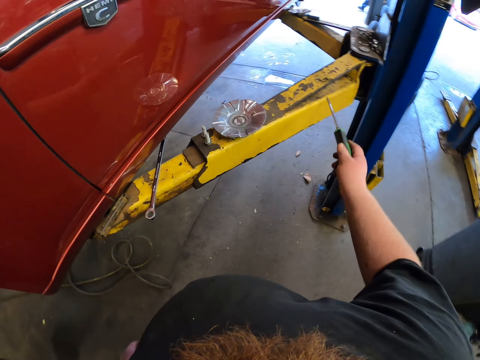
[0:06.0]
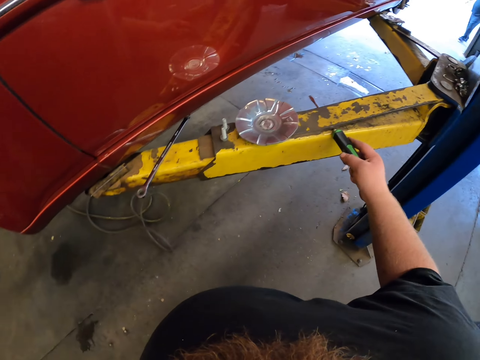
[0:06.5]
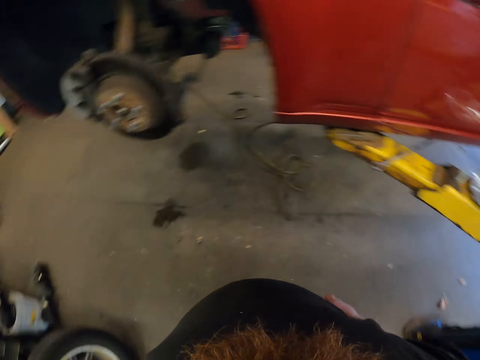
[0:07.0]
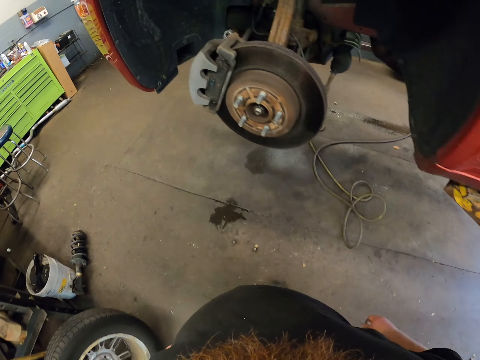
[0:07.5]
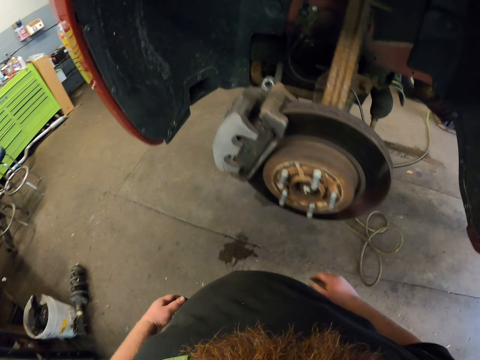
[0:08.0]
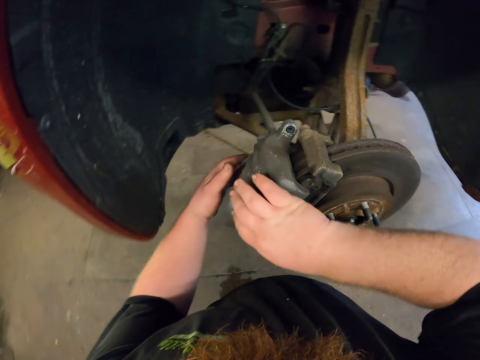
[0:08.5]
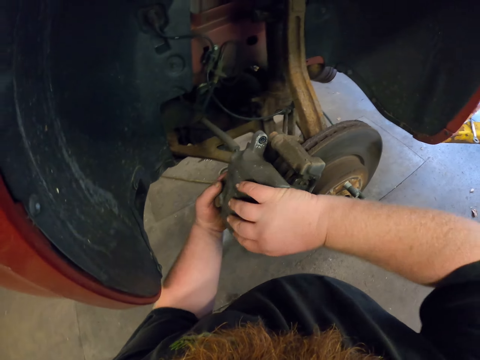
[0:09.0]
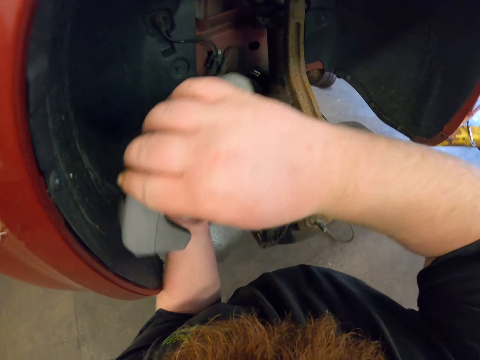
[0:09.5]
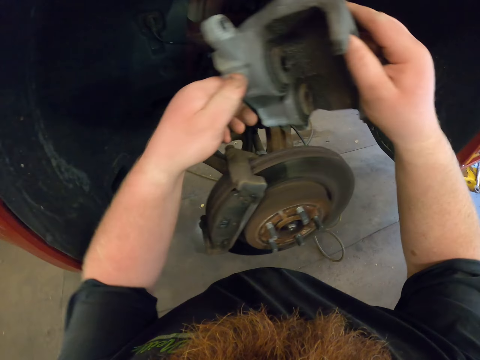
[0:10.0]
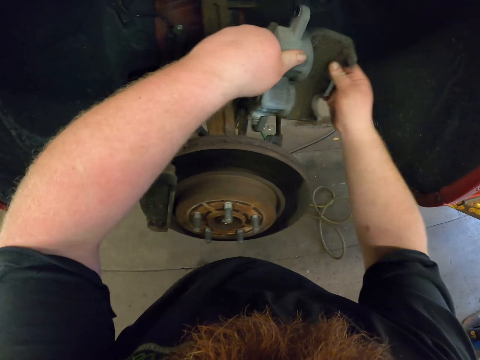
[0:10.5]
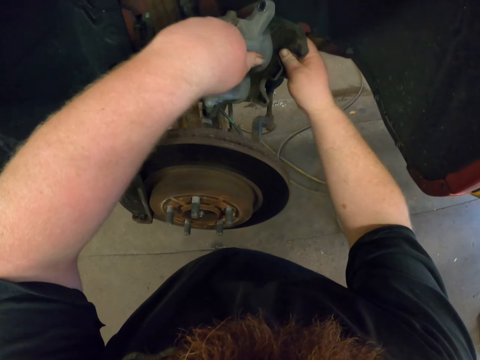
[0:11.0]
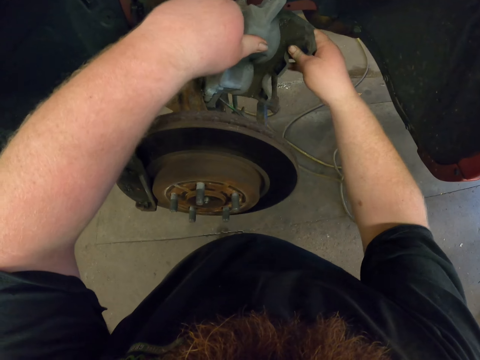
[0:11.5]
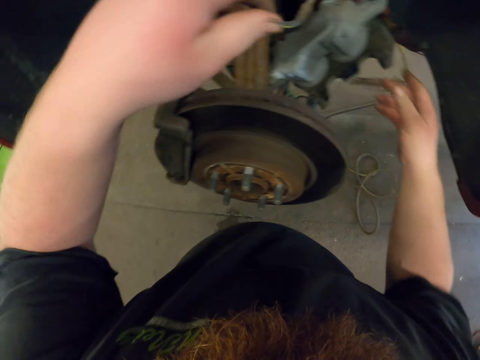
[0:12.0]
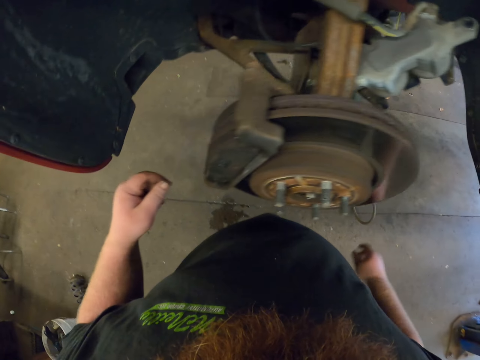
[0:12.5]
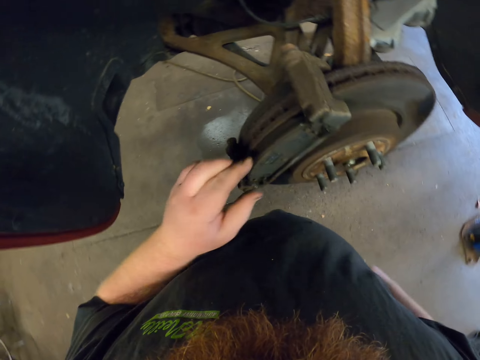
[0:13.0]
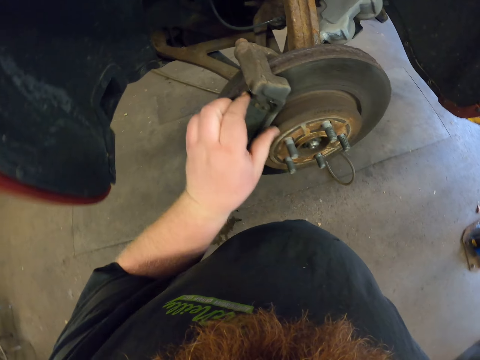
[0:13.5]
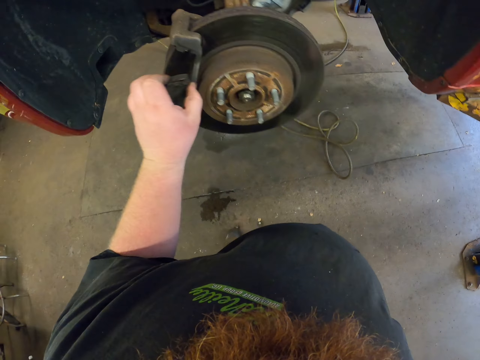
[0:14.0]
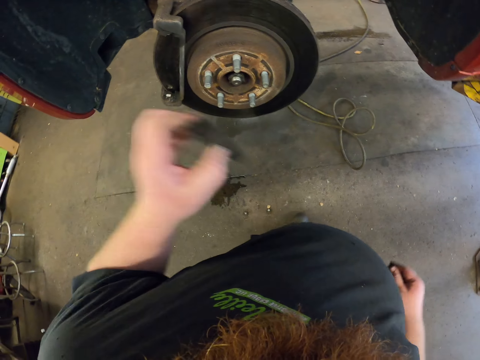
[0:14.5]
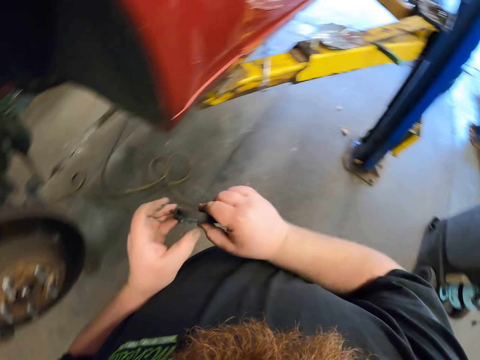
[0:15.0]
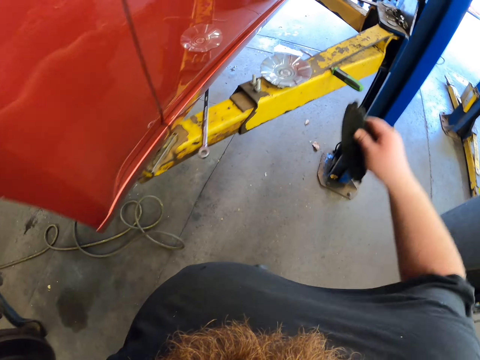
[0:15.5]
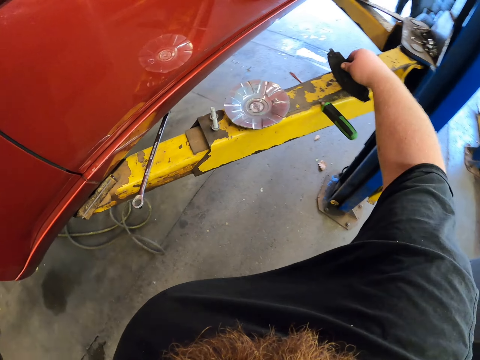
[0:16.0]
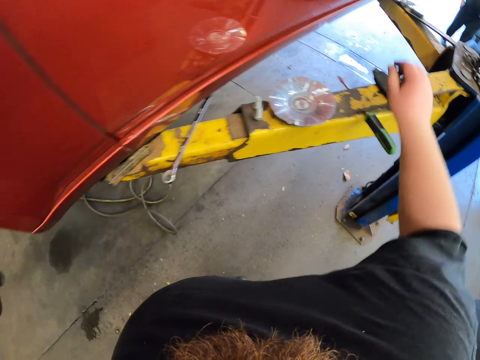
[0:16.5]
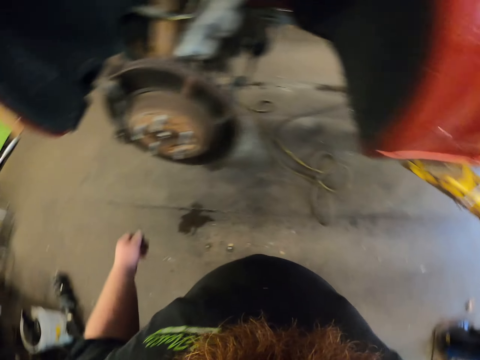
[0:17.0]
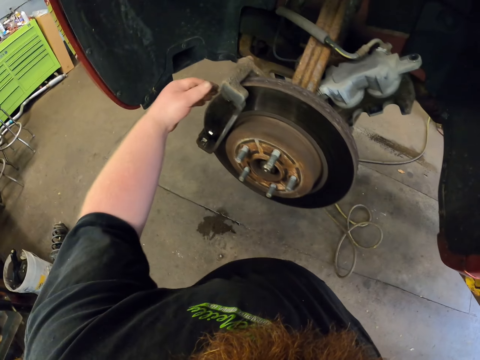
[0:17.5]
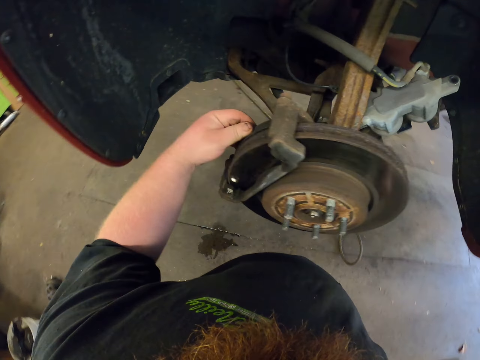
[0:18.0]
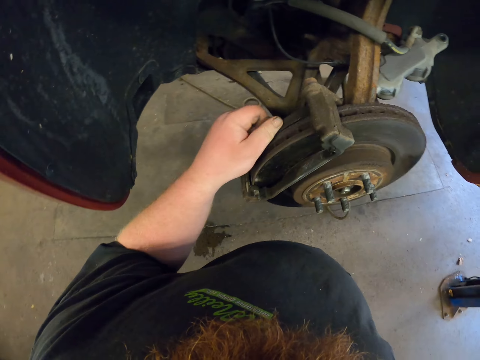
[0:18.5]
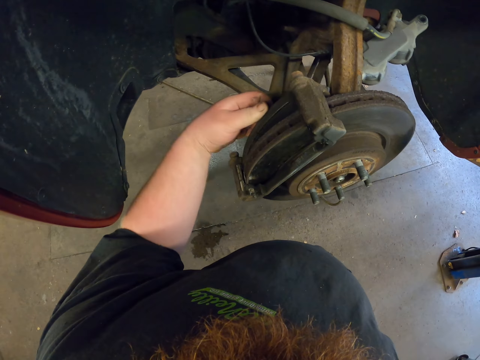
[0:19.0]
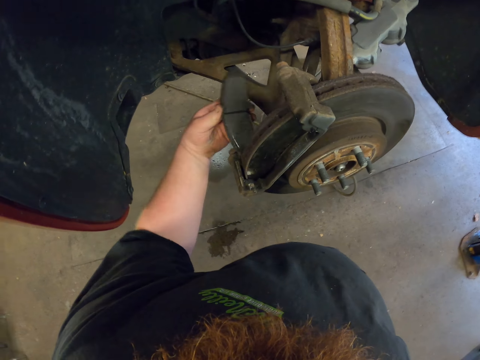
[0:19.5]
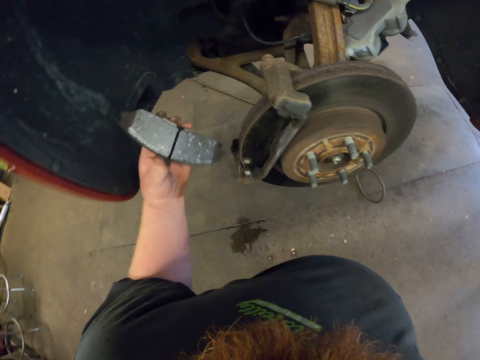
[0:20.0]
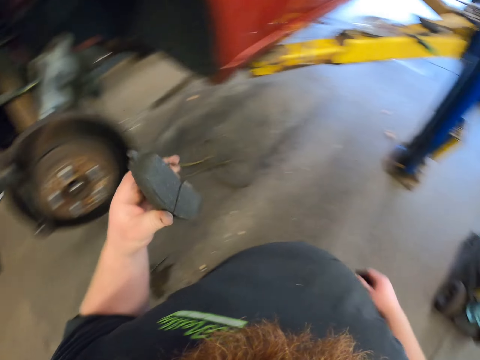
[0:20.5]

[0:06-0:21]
The camera wearer puts the screwdriver on the stand. They remove the brake pad. They put the brake pad on the car body. They touch a tile. They remove something from the brake disc. They put something on the stand. They remove something from the brake disc.

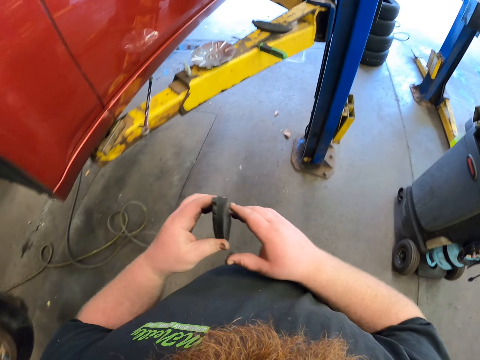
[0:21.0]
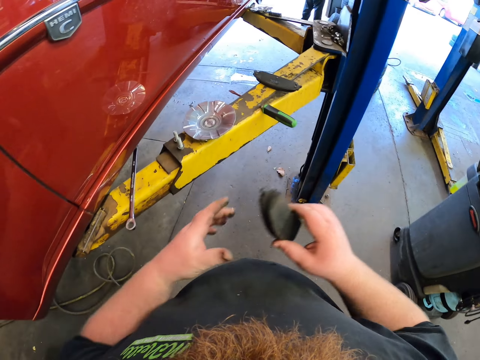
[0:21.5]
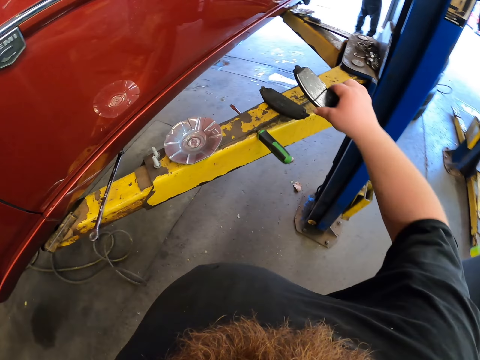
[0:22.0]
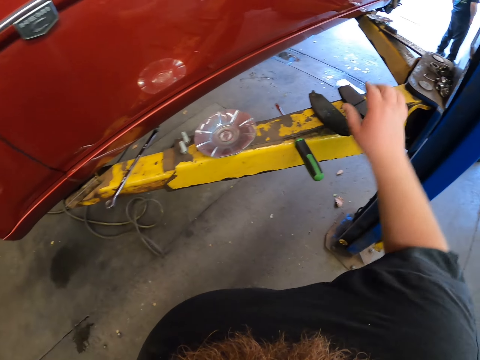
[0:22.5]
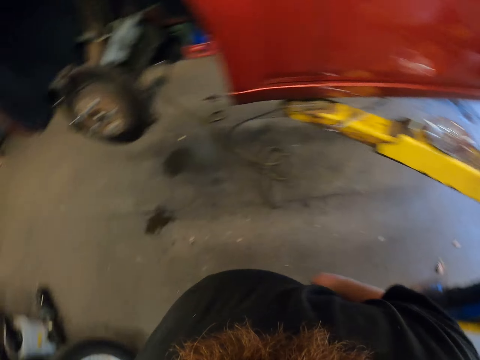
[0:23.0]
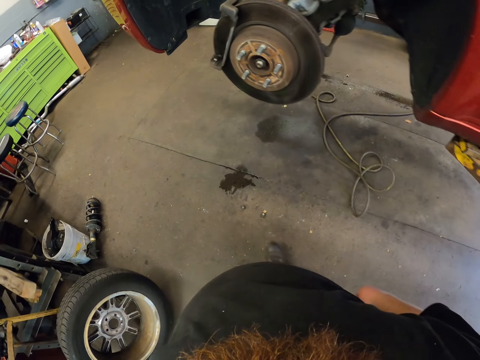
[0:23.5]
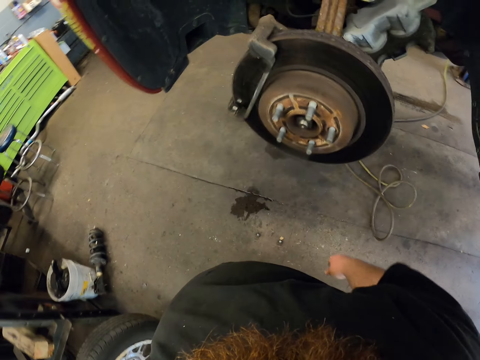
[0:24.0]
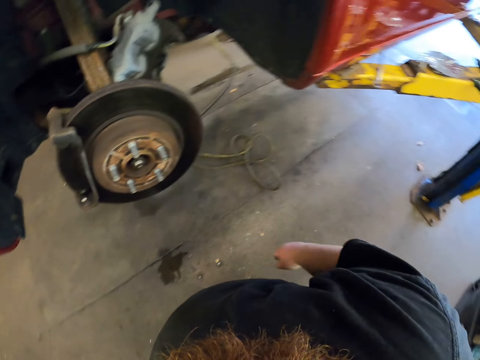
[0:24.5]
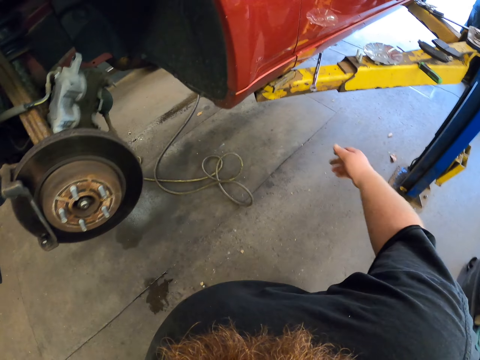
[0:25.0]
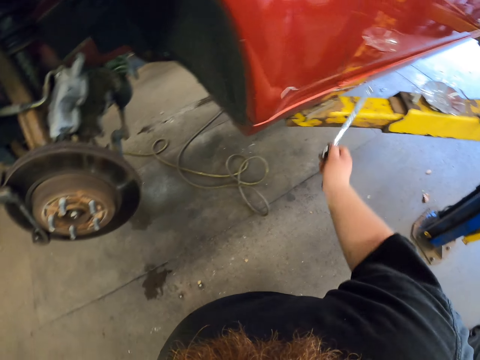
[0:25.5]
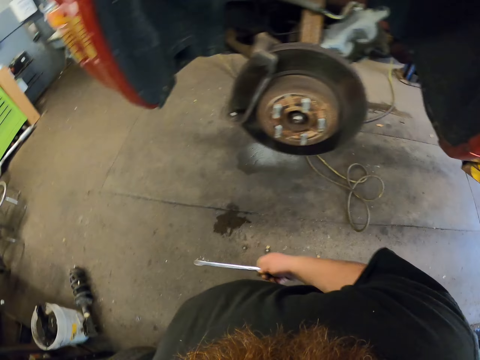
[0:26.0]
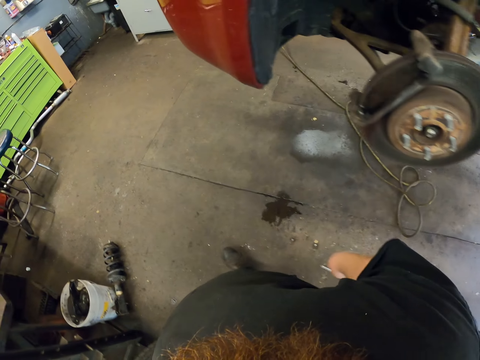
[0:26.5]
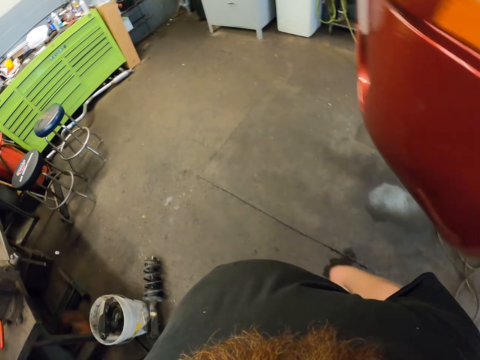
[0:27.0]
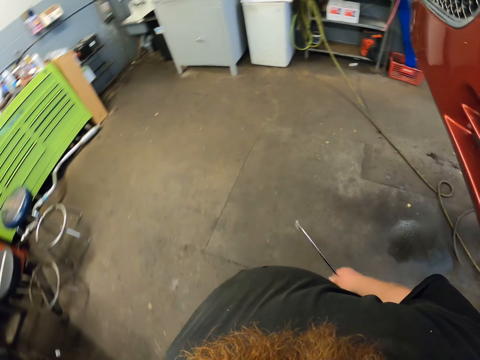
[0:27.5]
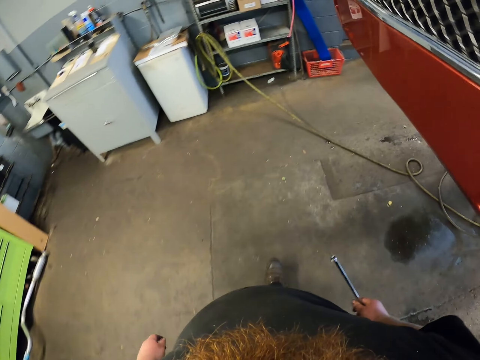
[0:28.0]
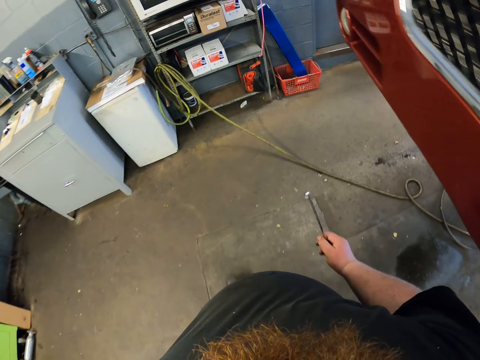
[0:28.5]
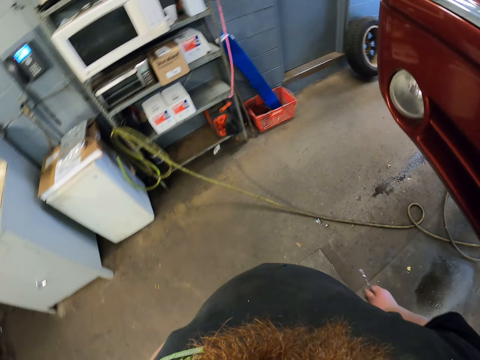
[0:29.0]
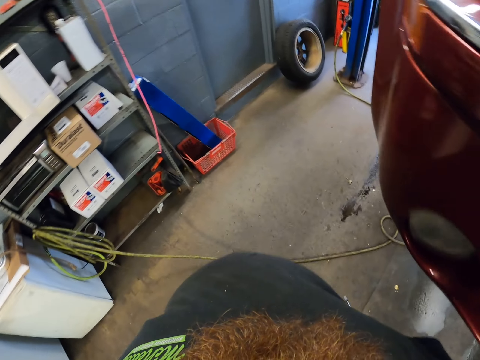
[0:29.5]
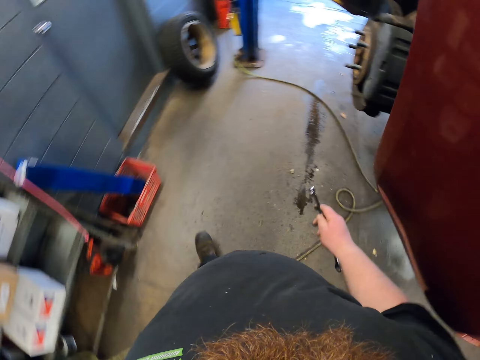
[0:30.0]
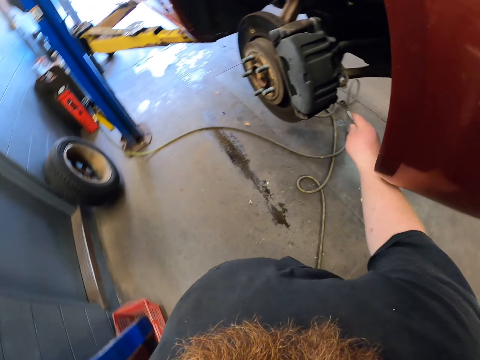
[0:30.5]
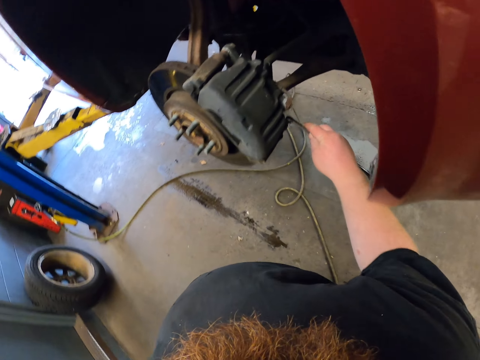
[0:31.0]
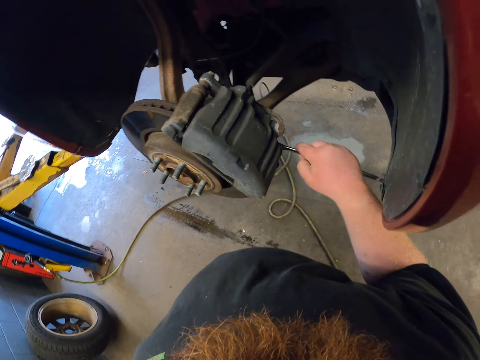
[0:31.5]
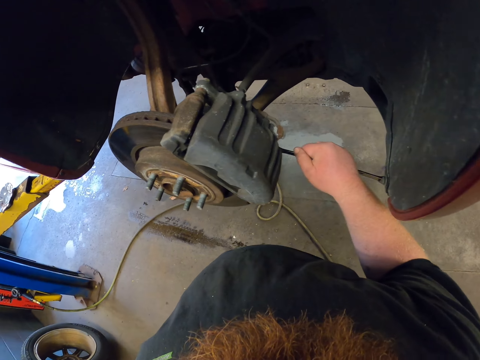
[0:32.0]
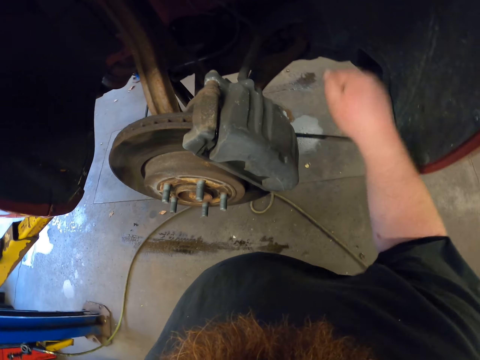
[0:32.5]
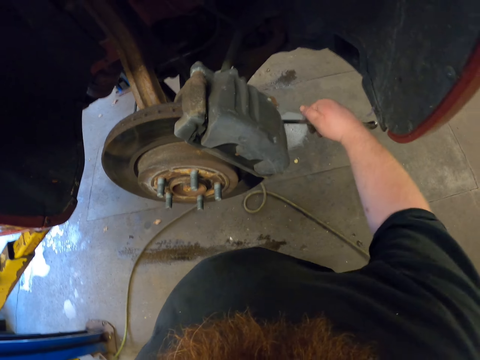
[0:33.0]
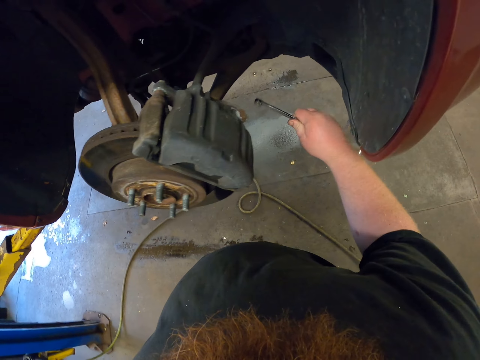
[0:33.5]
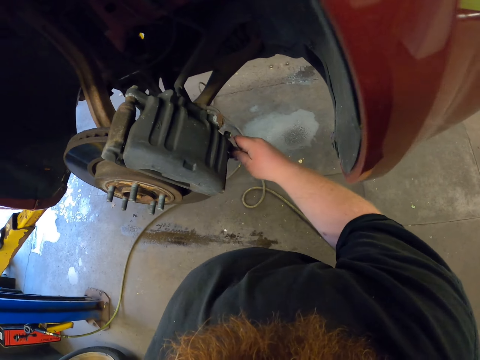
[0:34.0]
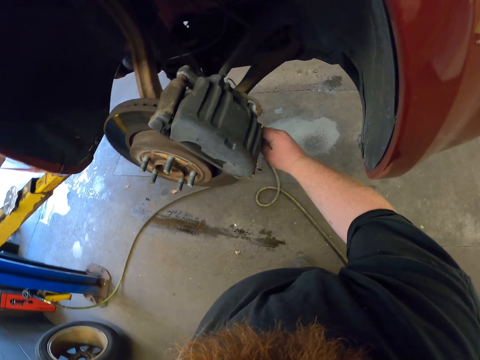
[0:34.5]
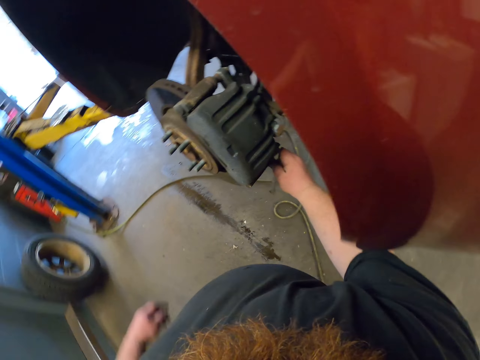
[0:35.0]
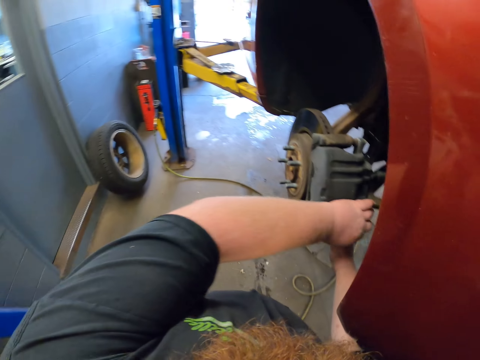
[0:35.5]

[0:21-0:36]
The camera wearer puts something on the stand. They pick up a spanner from the stand. They walk in the workshop. They put the spanner on the brake disc. They open a tile. They remove the spanner from the brake disc.
